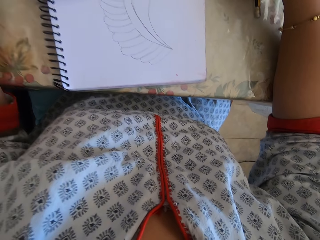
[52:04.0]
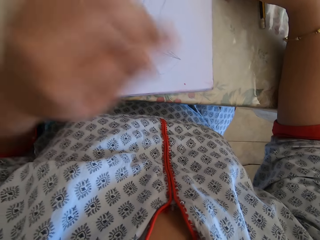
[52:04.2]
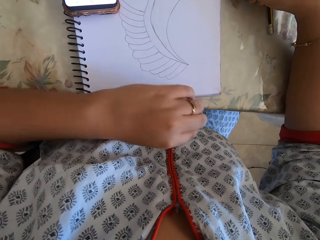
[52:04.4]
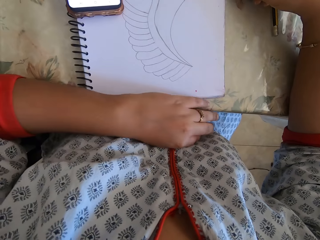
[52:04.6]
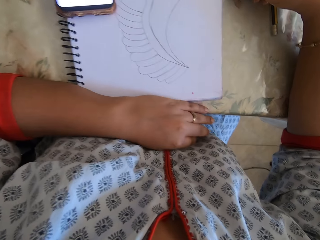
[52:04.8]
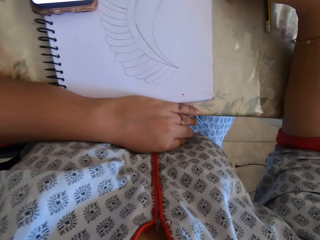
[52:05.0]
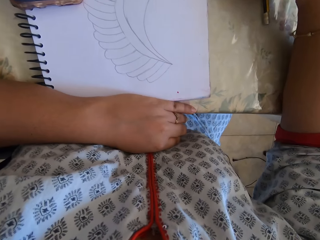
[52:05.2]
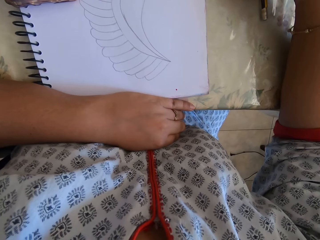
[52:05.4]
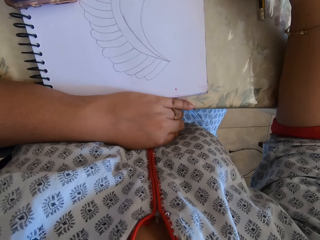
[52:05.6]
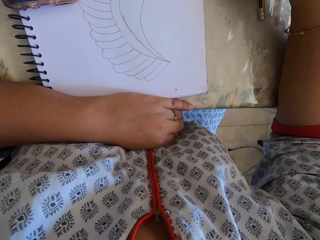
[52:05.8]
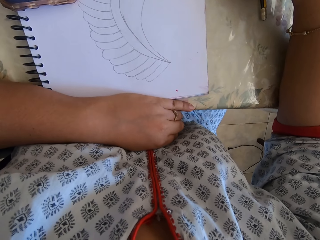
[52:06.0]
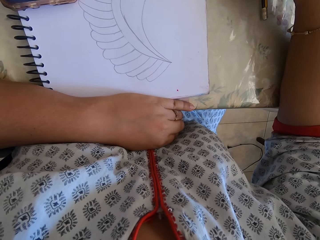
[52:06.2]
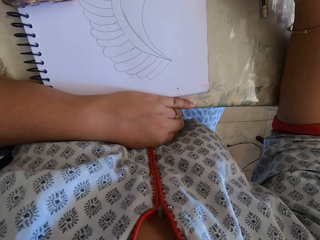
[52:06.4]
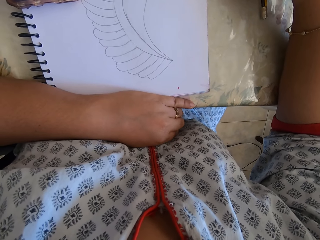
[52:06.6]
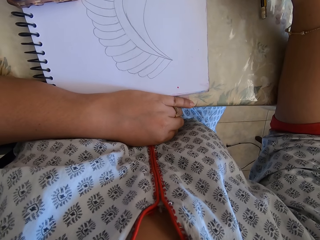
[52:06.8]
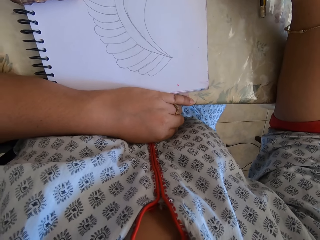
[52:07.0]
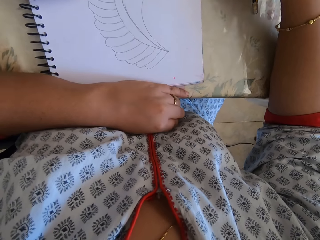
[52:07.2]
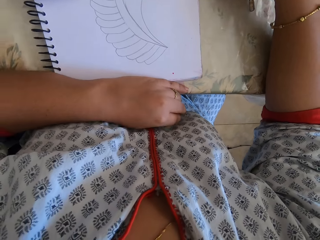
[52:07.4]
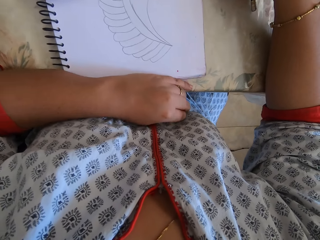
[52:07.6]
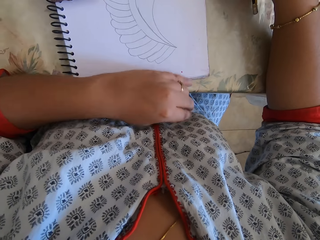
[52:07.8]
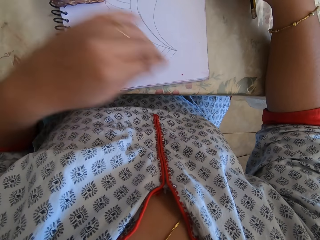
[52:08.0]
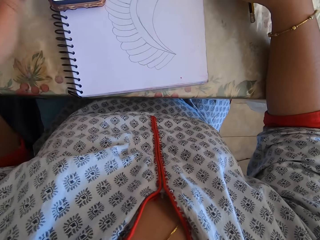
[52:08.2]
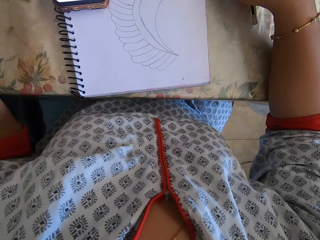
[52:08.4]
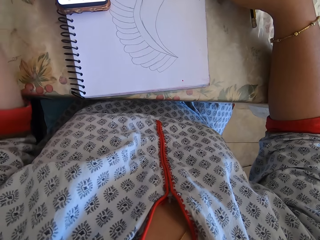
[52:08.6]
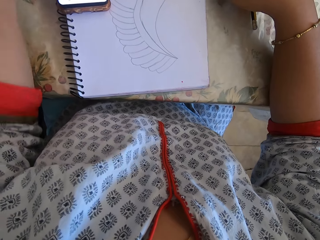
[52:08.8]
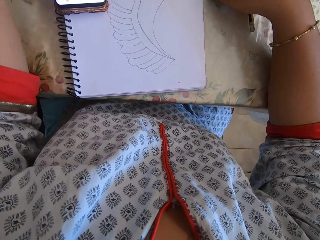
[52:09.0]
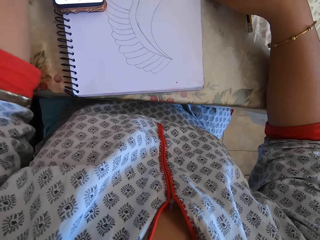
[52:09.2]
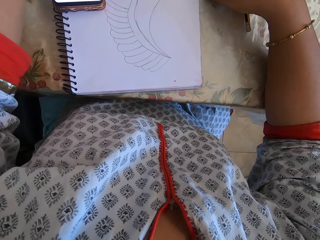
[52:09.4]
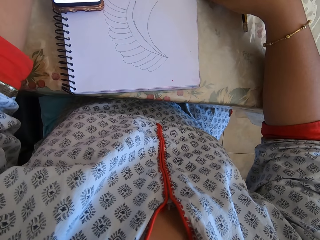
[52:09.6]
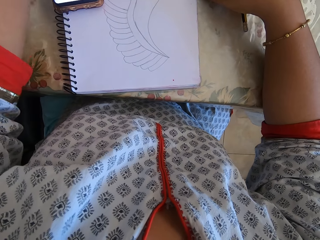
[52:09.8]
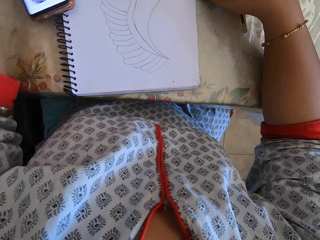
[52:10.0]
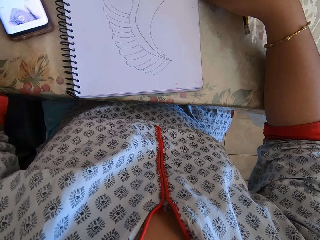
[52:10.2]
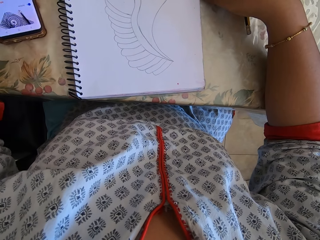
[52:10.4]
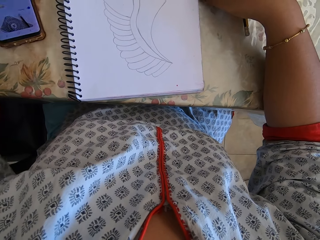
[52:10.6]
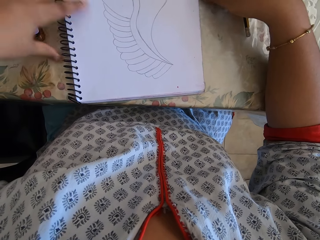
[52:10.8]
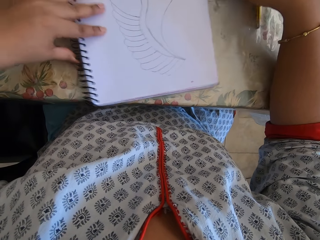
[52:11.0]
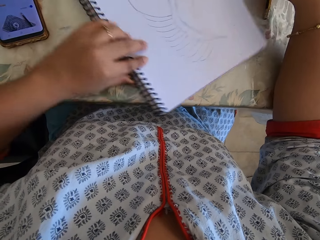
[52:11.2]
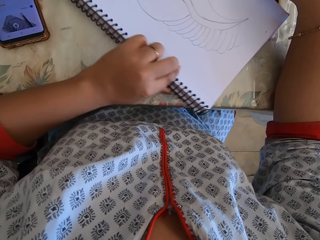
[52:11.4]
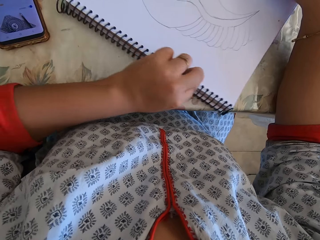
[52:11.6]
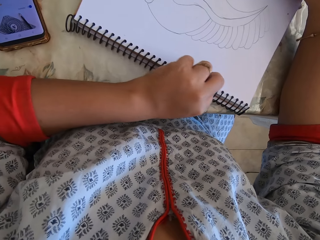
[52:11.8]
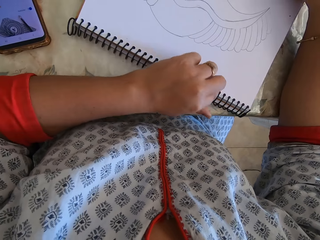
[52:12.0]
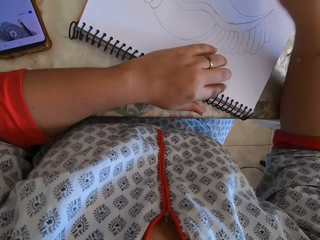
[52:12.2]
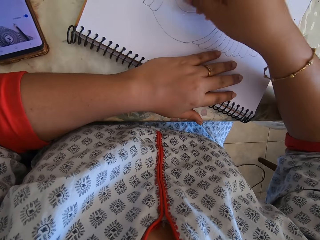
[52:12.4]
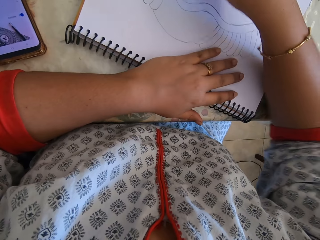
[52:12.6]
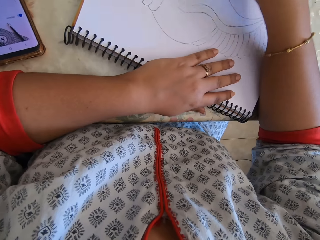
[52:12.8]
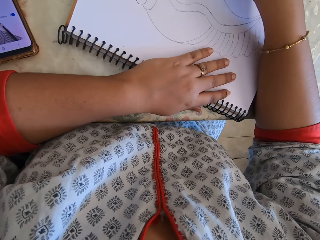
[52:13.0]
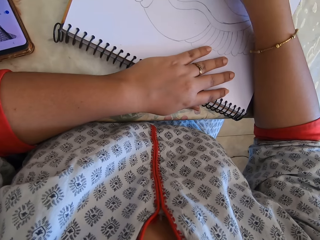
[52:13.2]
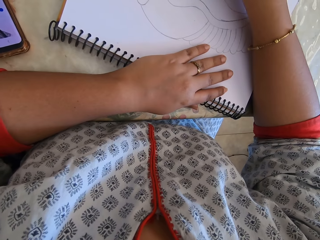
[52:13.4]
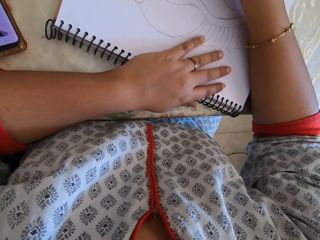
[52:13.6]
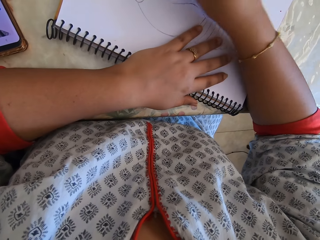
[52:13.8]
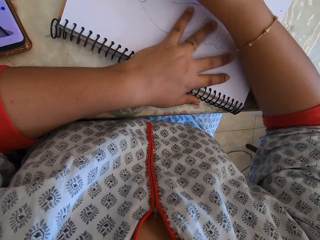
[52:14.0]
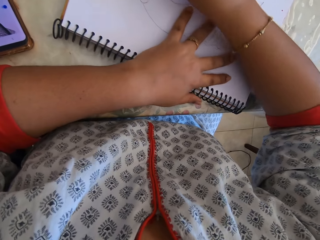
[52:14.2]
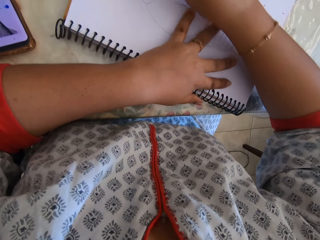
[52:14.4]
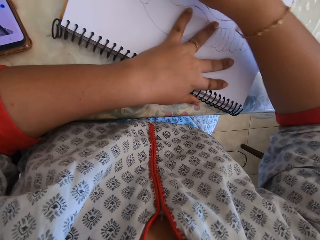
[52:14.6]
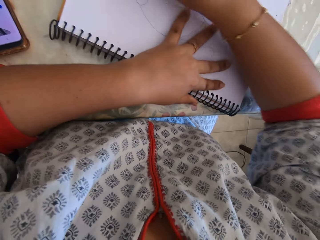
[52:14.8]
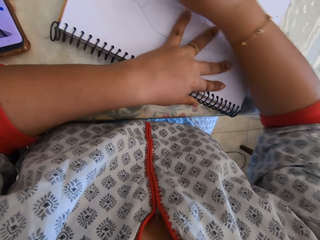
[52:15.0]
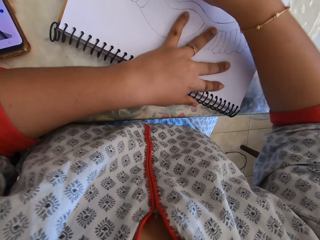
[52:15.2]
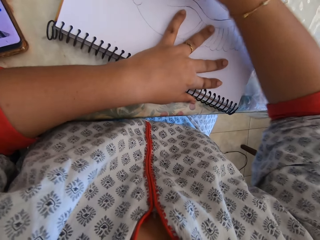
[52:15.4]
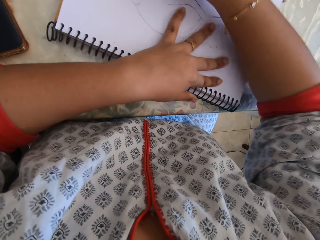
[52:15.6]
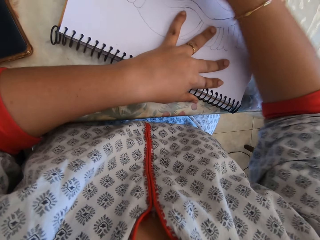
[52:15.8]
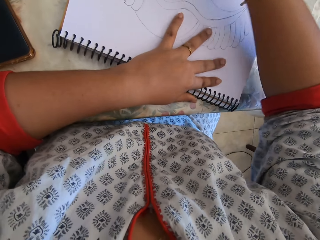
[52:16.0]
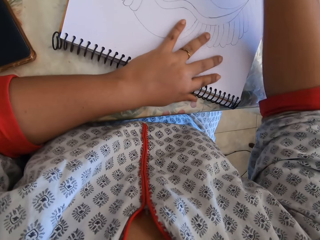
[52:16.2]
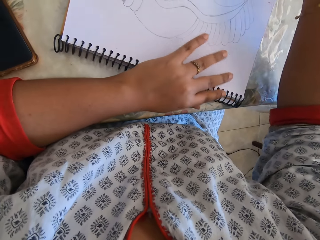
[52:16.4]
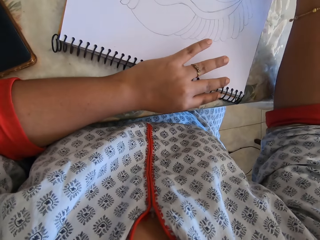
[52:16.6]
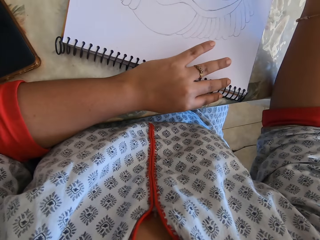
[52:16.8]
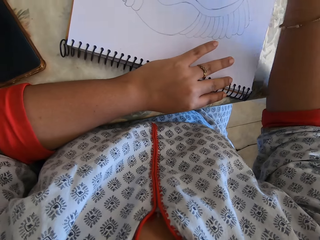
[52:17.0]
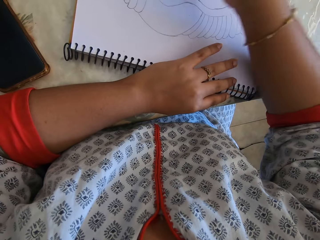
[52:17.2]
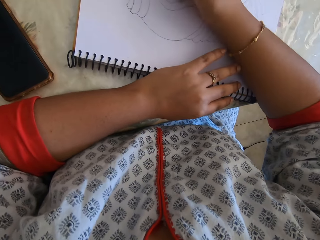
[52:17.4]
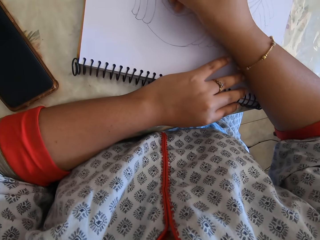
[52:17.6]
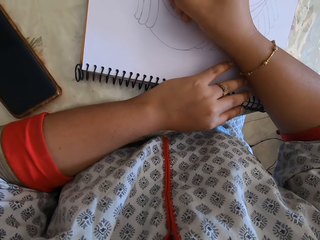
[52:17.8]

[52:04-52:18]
The camera wearer places the phone on the table. They rotate the notebook. They erase some part of the drawing.

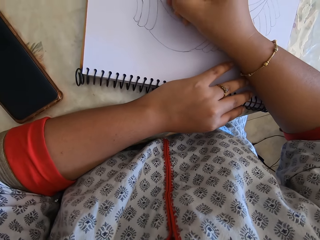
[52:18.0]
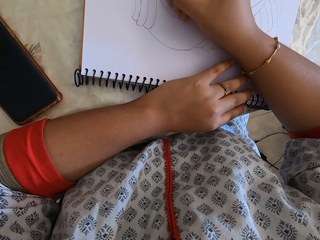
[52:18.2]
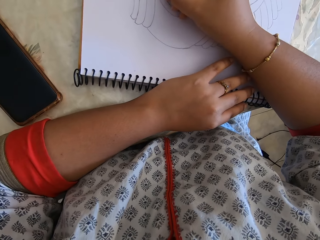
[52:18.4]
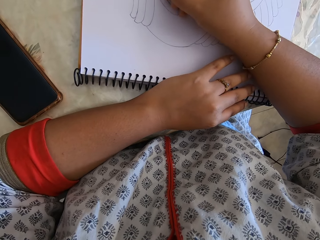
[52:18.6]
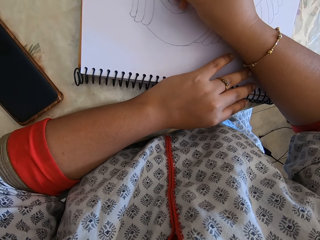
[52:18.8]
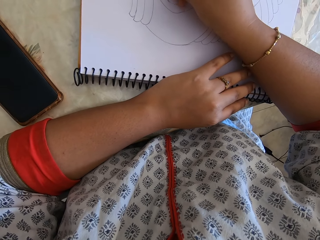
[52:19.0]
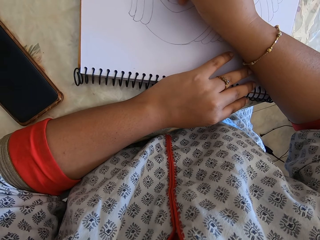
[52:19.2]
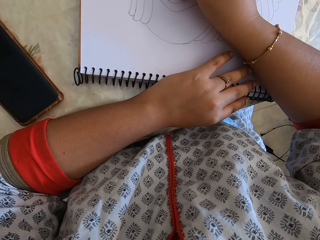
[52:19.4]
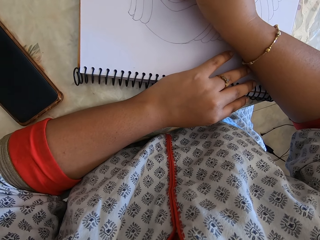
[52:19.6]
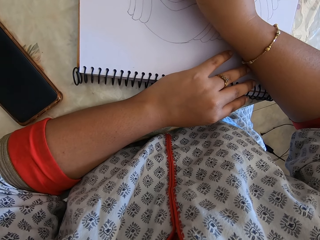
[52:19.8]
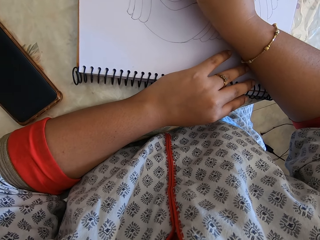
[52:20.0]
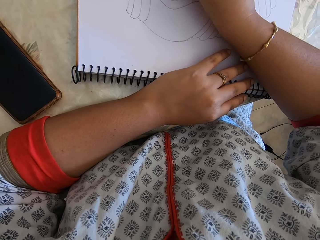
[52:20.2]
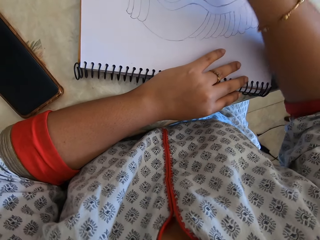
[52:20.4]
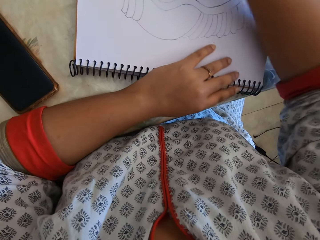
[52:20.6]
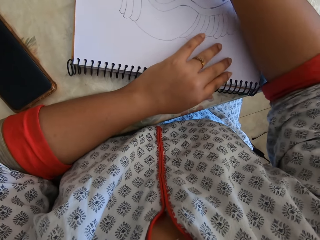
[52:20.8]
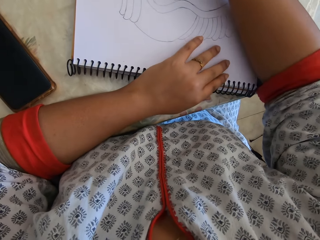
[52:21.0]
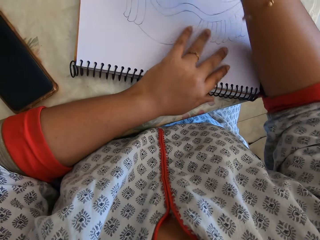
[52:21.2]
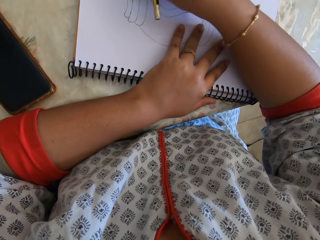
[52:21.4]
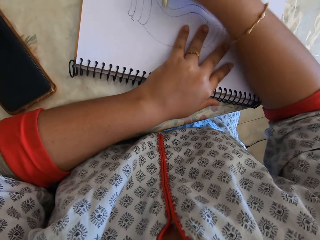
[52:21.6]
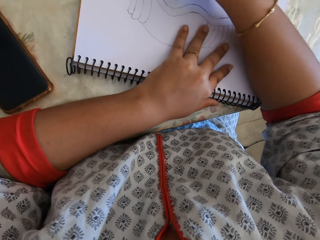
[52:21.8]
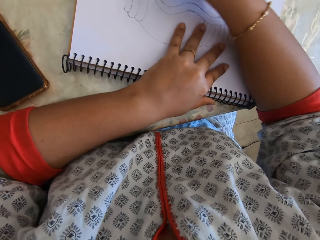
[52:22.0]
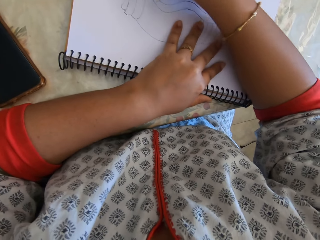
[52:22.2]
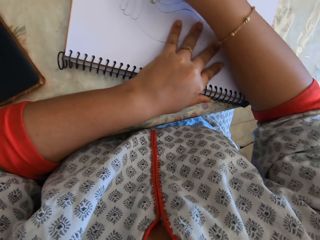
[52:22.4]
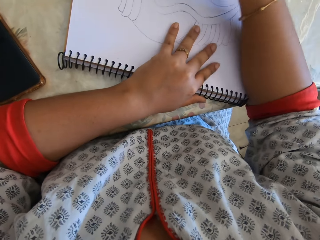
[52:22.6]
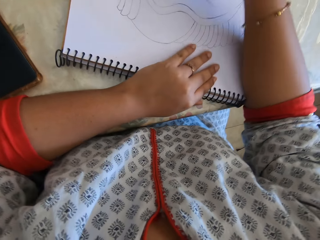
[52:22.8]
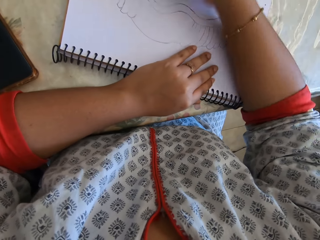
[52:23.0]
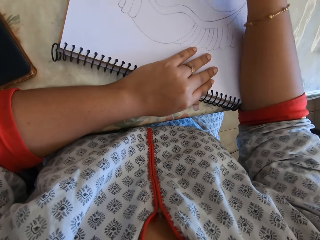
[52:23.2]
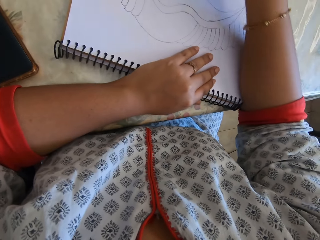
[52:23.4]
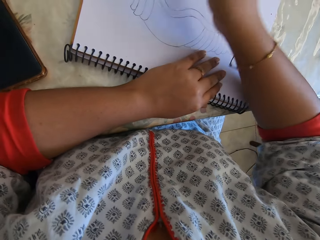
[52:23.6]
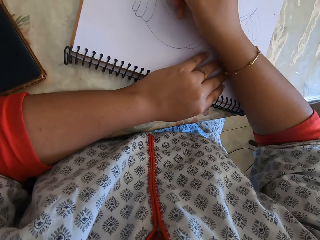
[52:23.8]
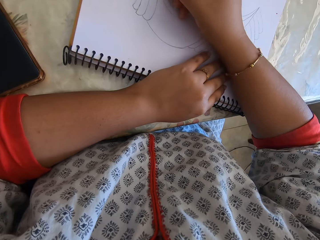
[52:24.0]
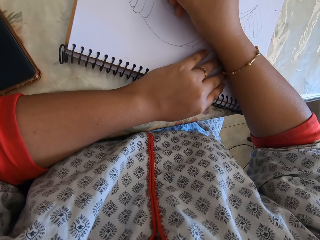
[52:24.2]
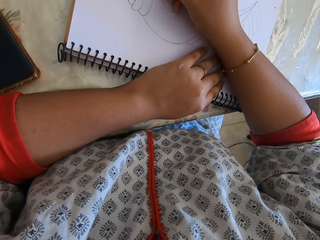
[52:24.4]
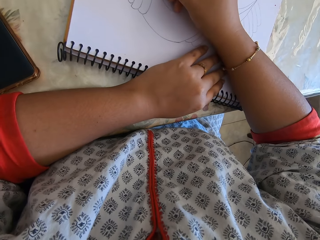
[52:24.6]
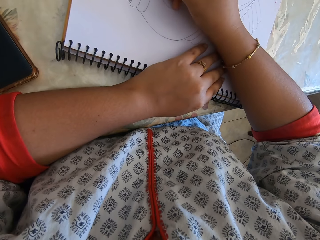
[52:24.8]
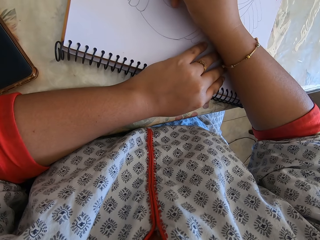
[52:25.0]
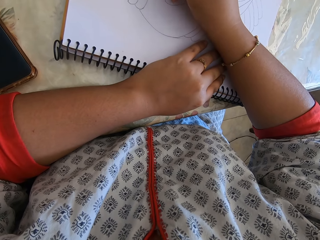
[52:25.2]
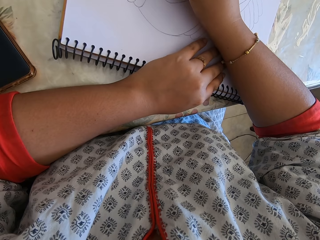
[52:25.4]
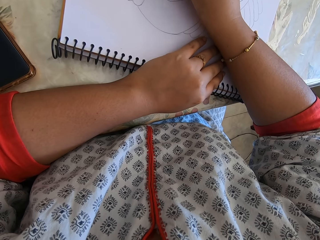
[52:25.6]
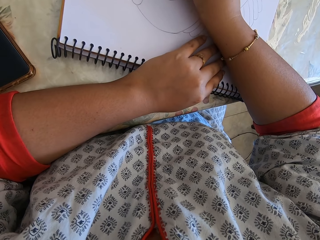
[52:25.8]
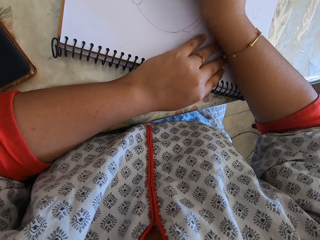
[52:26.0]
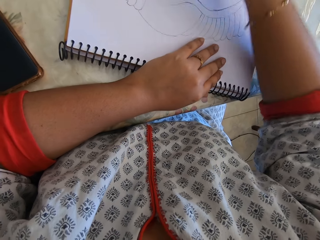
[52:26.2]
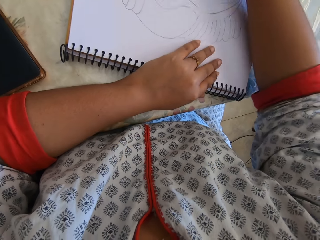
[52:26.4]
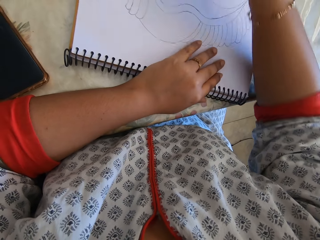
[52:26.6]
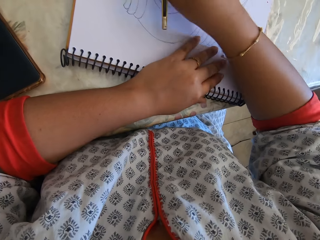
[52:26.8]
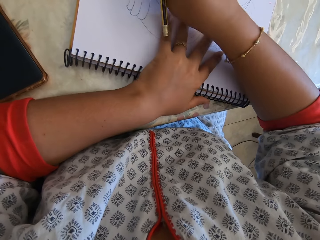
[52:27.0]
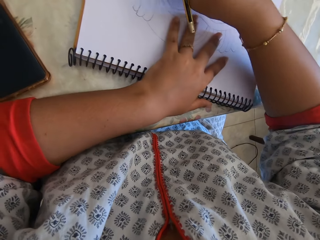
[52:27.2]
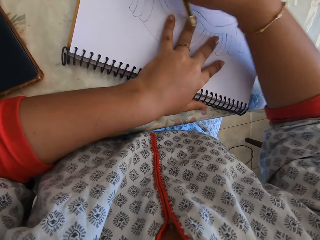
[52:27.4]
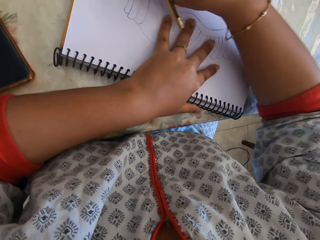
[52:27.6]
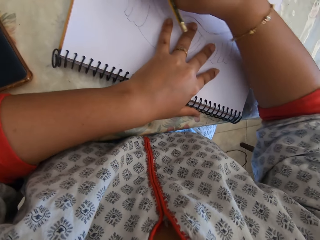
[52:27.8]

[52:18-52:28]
The camera wearer draws on the notebook. They erase some part of the drawing. They draw on the notebook.
